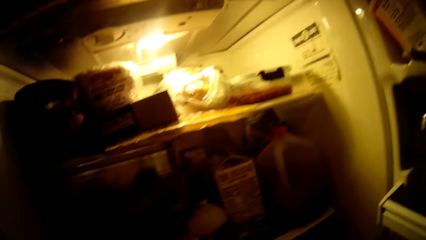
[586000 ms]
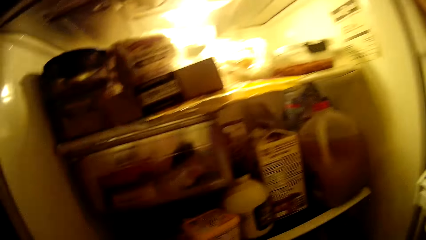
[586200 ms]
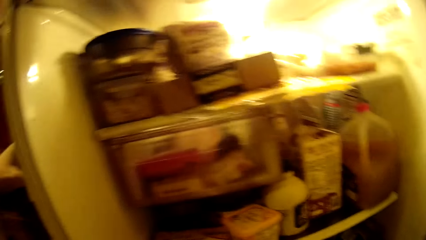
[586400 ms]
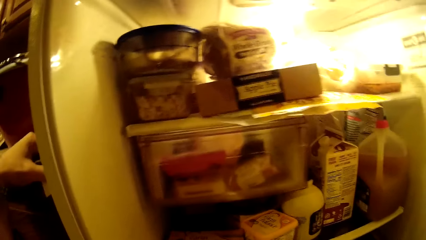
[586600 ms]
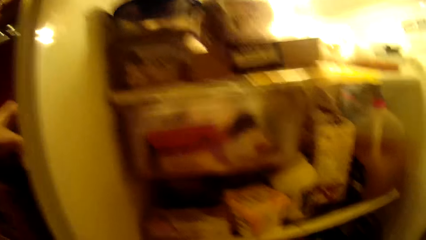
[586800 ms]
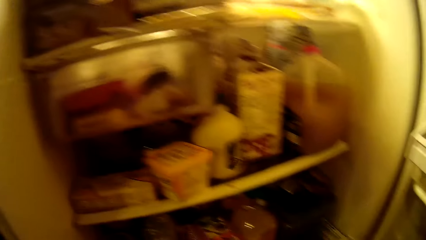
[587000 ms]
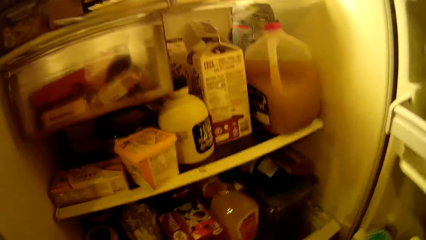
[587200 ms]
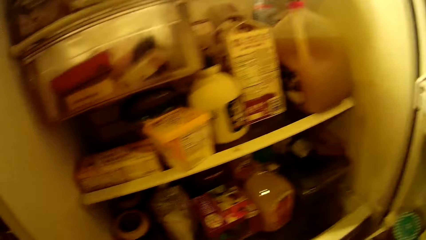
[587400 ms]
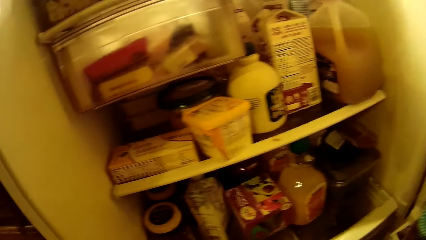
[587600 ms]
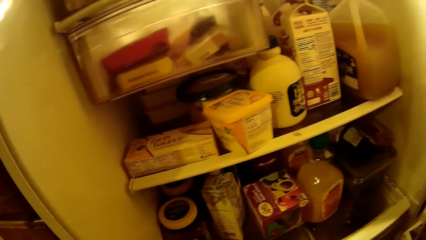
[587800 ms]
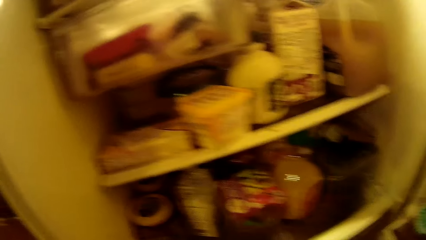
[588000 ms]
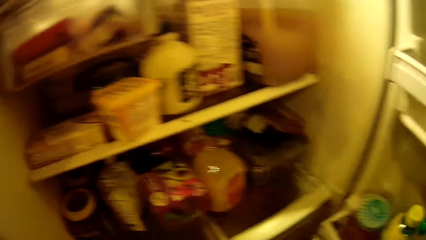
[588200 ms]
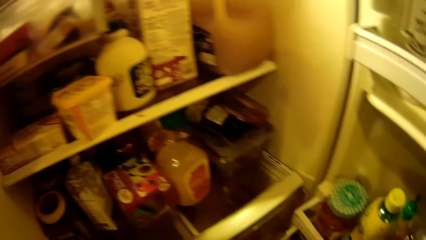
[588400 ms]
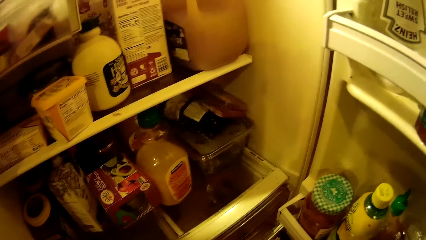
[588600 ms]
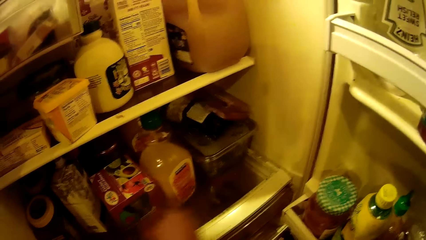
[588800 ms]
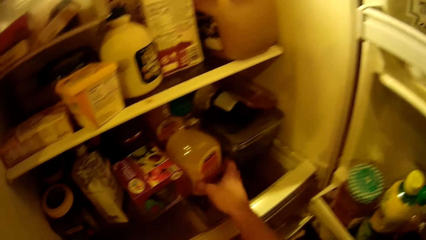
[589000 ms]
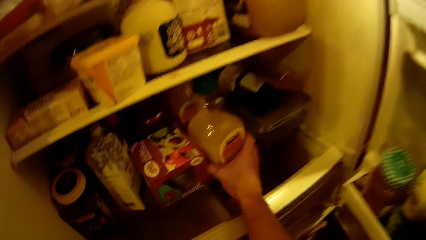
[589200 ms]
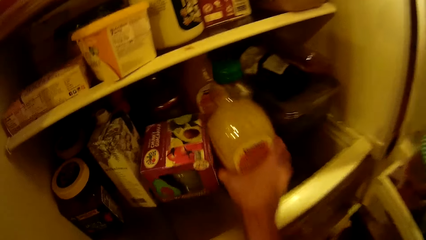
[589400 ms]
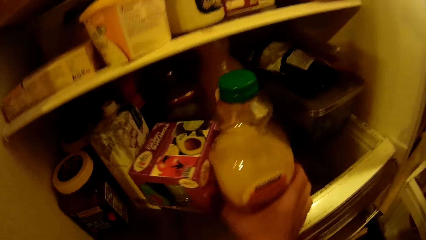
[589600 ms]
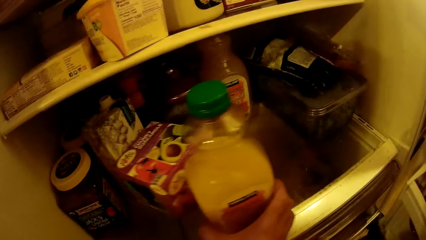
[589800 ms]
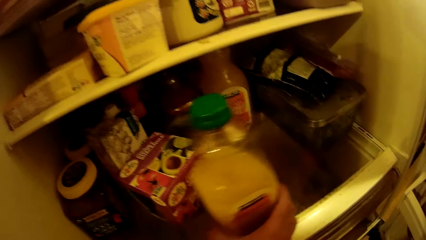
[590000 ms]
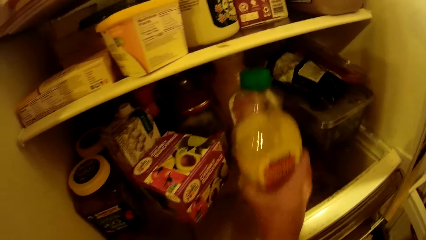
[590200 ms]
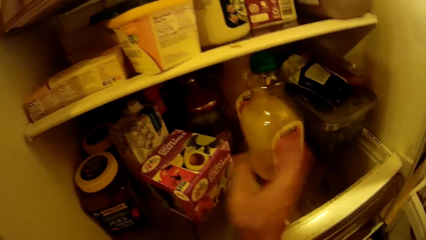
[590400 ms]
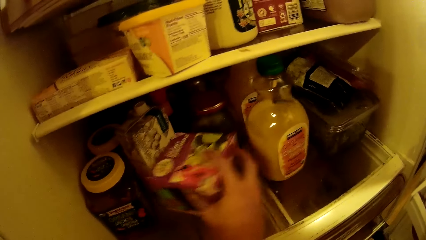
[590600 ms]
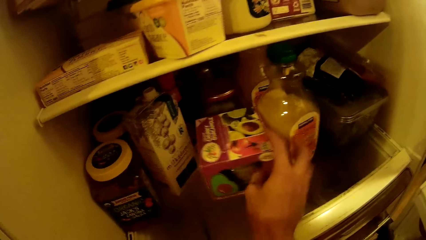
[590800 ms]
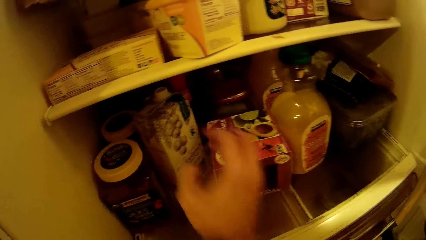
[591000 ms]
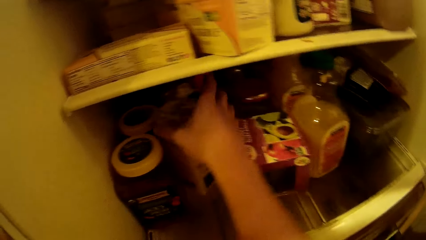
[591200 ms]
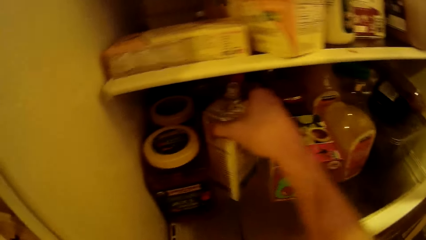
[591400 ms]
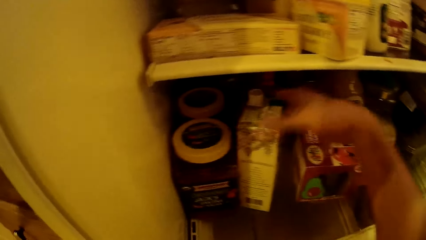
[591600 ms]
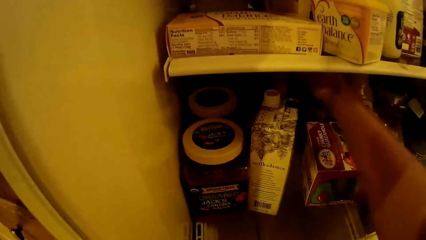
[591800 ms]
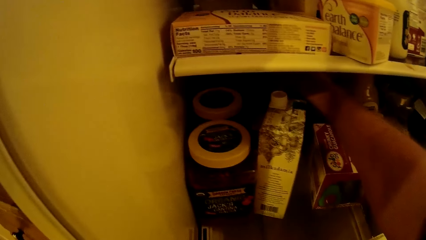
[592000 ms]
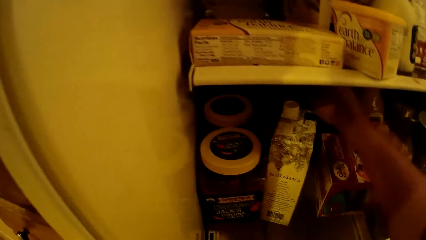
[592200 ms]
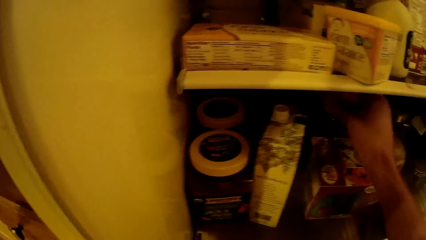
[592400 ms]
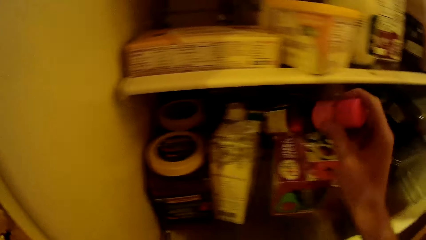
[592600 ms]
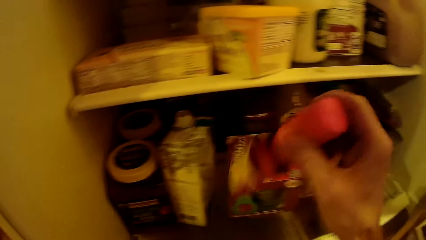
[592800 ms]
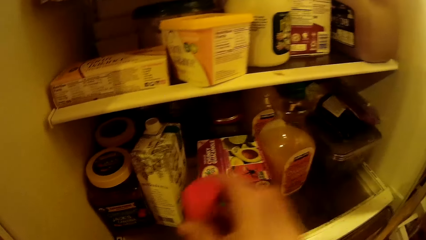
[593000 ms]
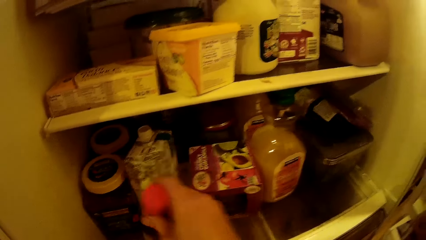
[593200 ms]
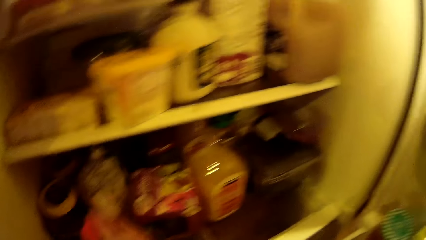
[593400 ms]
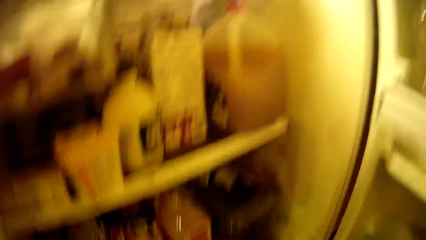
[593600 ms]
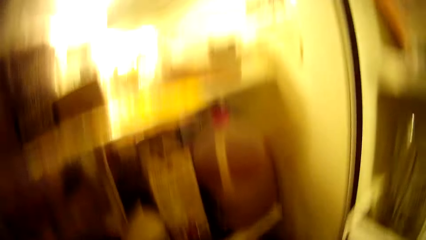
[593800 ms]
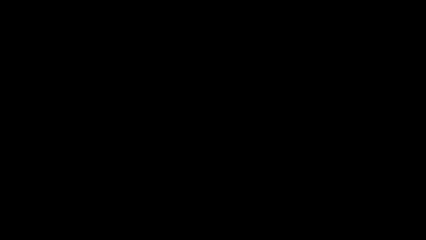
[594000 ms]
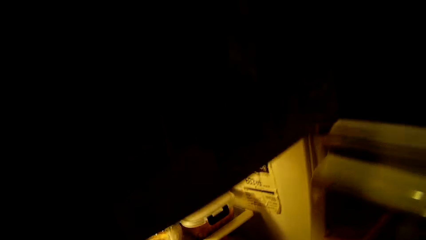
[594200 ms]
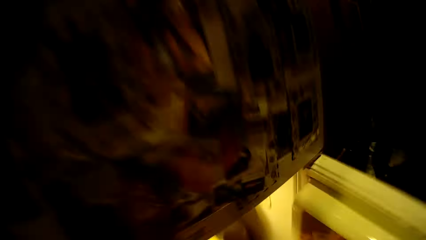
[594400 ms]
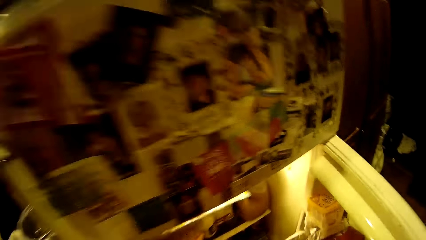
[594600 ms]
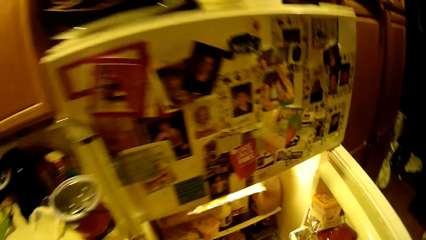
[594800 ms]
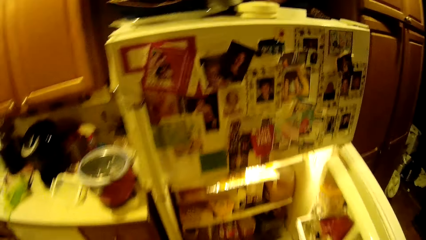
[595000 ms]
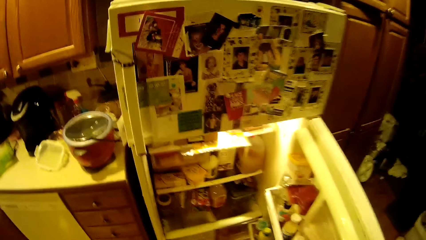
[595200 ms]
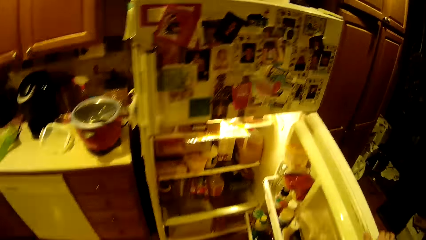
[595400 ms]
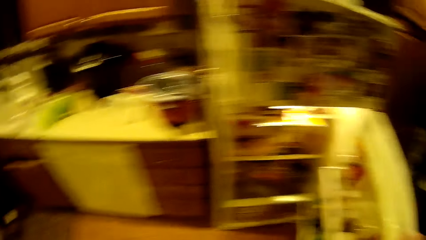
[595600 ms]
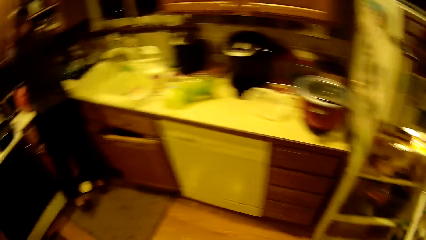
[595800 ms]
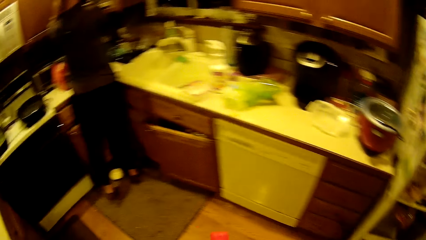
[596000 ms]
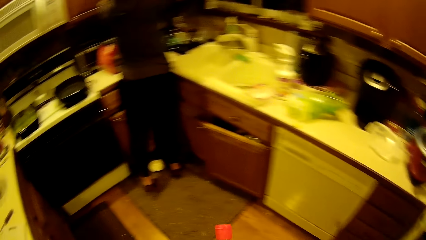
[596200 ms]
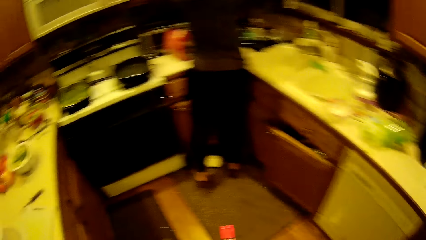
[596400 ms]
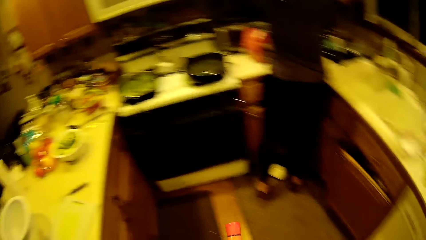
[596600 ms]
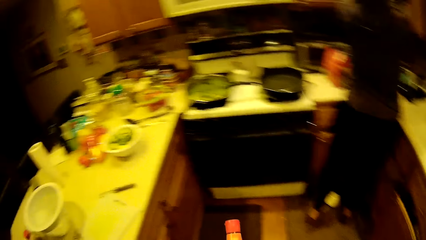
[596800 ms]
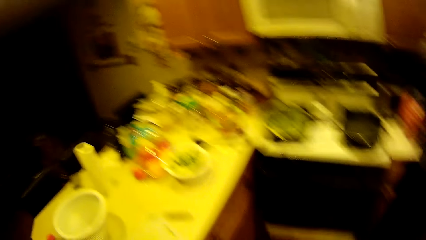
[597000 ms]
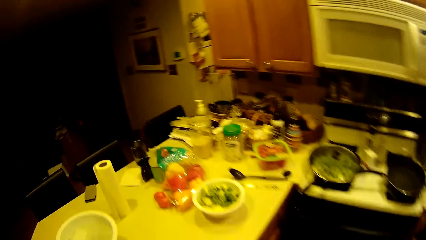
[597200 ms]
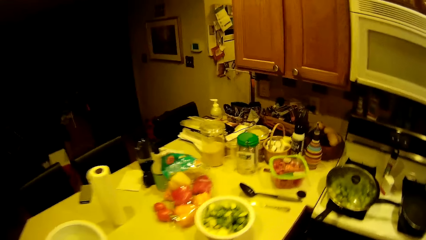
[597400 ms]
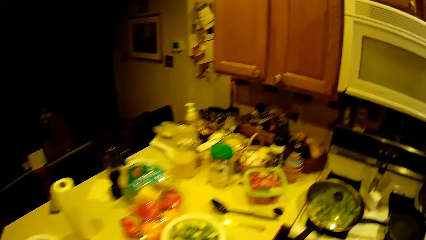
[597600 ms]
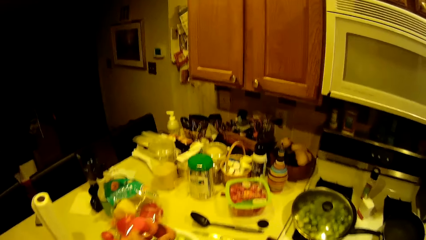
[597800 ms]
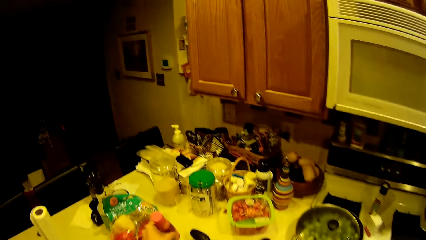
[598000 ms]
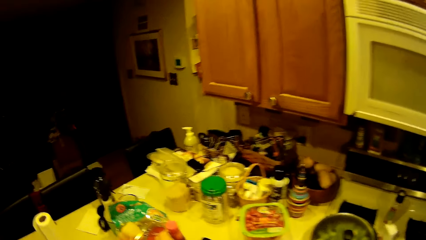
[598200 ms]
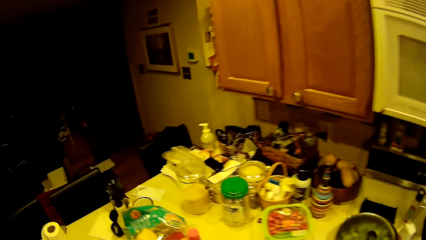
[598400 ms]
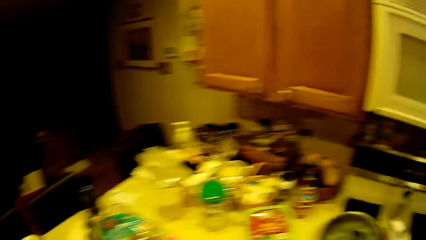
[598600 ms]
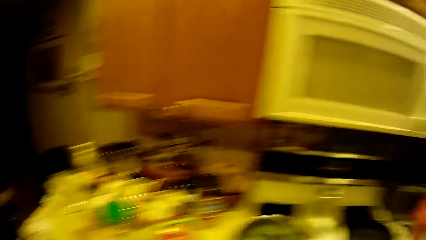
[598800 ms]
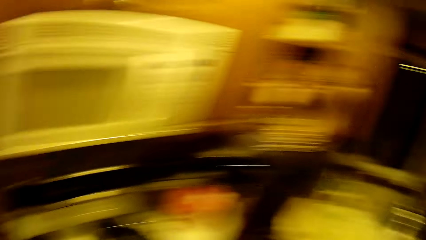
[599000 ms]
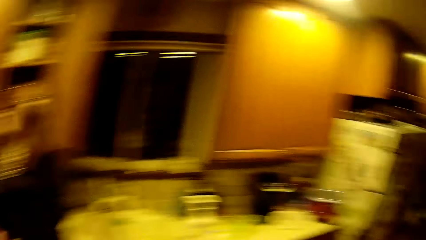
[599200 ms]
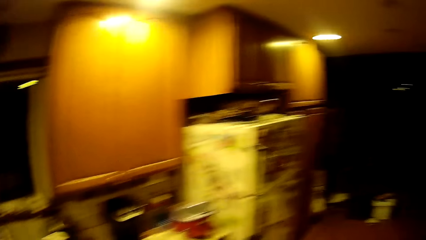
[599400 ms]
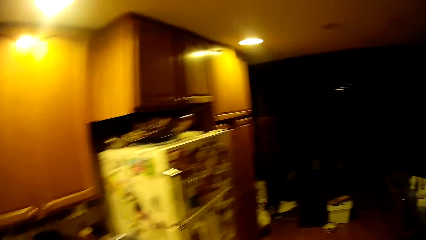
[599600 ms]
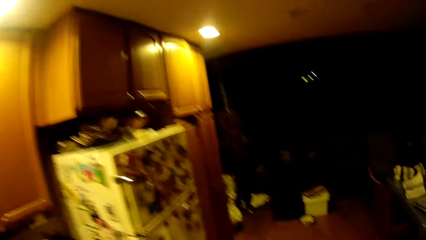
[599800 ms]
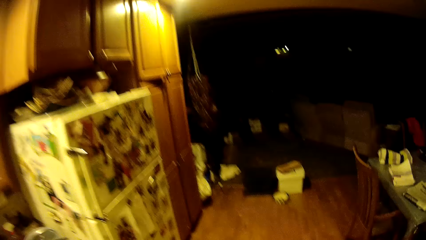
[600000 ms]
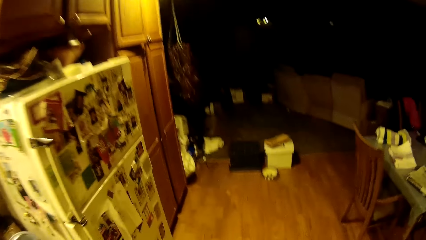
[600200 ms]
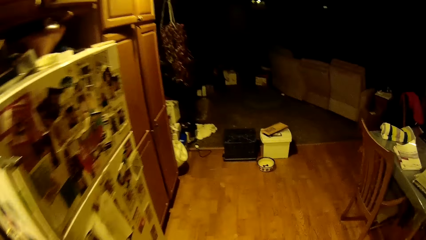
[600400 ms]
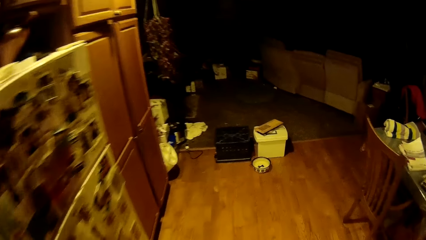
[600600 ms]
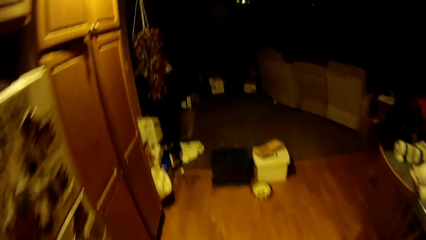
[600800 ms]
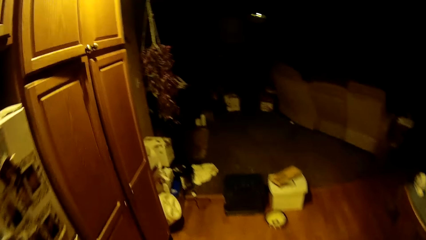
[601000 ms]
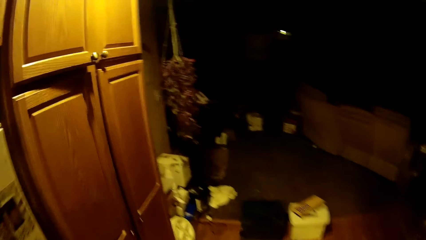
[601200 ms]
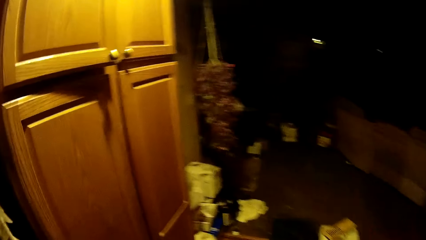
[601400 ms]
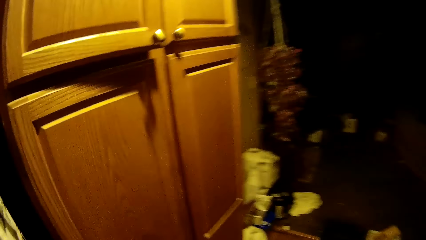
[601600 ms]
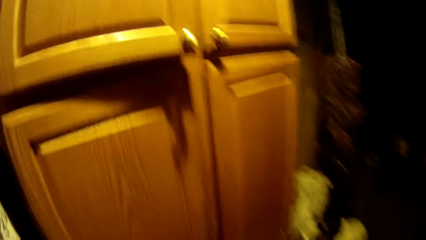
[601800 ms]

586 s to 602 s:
The camera wearer searches inside the lower compartment of the refrigerator. They pull something from the fridge. They let go of something. They push a box of something on the fridge. They pull something on the fridge. They take a bottle from the lower compartment of the refrigerator with the right hand. They lift the right hand. They pull something on the fridge. They drop the bottle in the lower compartment of the refrigerator. They look at the fridge. They walk around. They place something on the table. They walk around.
